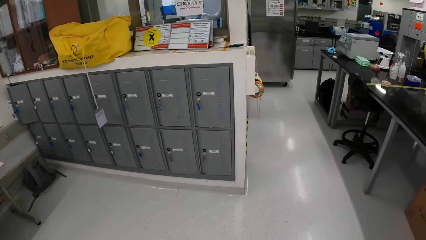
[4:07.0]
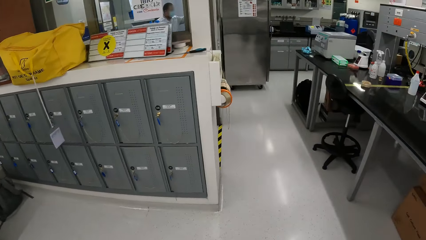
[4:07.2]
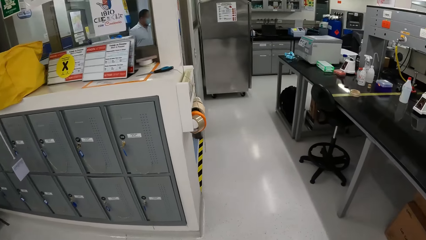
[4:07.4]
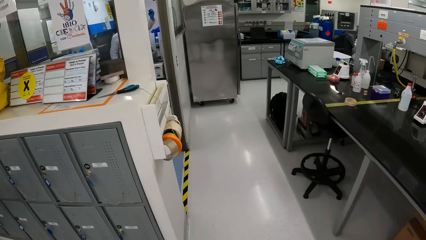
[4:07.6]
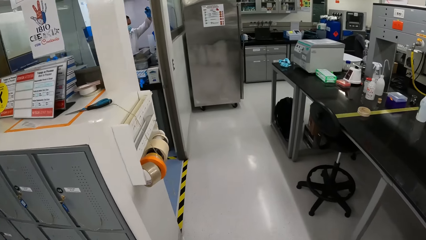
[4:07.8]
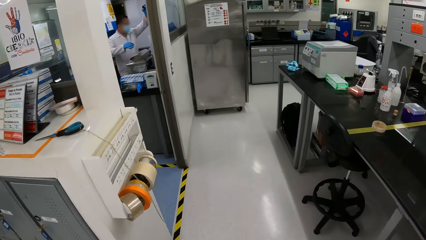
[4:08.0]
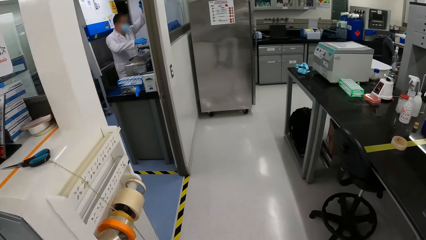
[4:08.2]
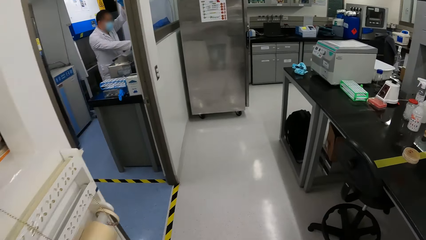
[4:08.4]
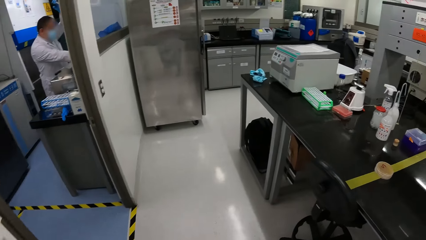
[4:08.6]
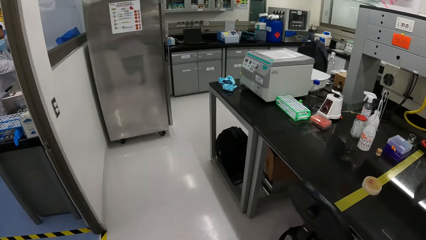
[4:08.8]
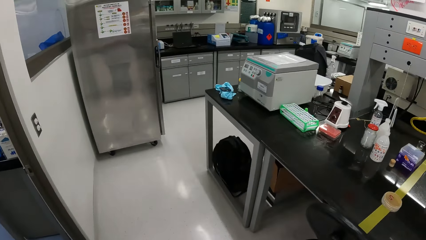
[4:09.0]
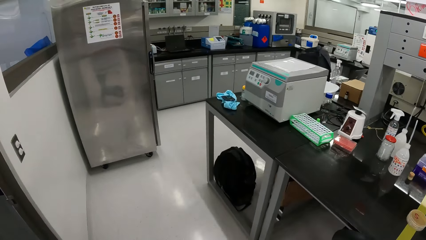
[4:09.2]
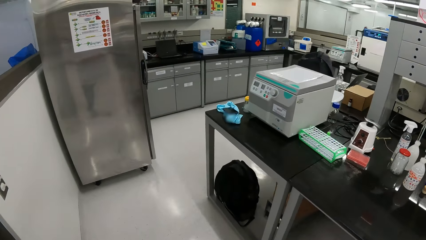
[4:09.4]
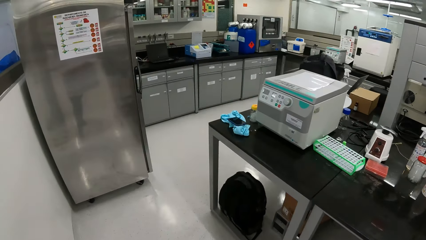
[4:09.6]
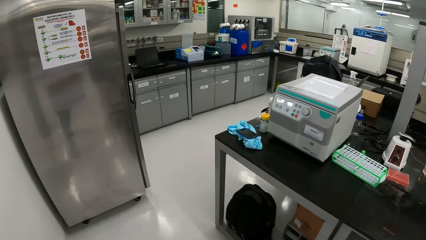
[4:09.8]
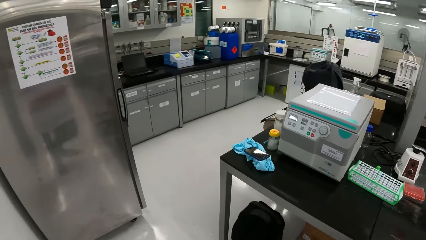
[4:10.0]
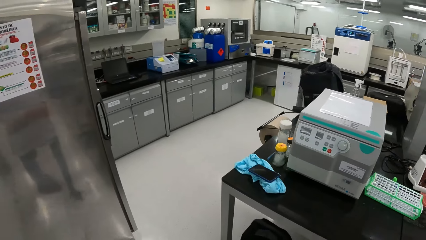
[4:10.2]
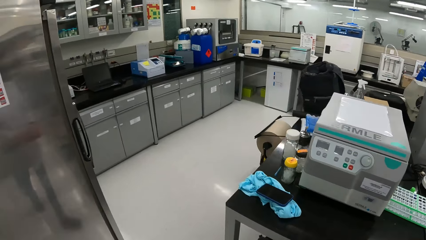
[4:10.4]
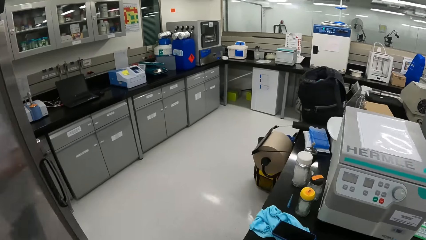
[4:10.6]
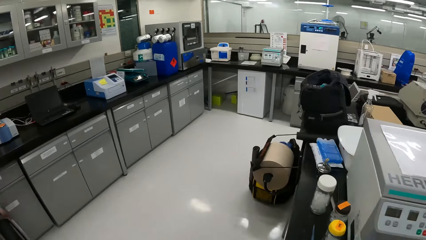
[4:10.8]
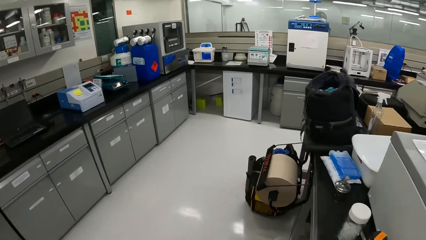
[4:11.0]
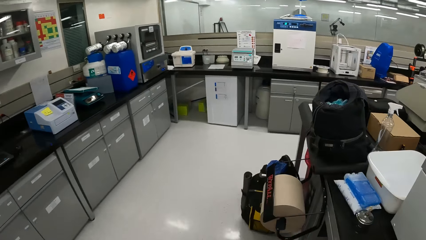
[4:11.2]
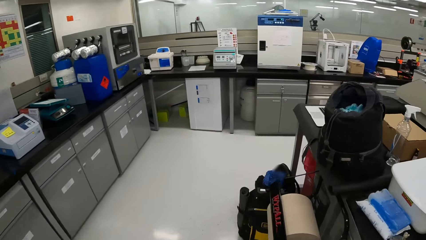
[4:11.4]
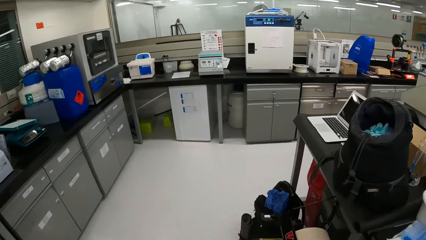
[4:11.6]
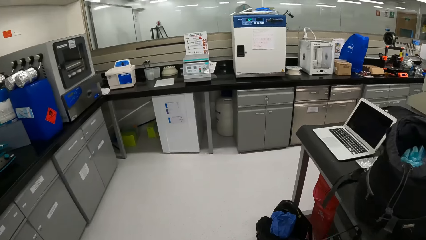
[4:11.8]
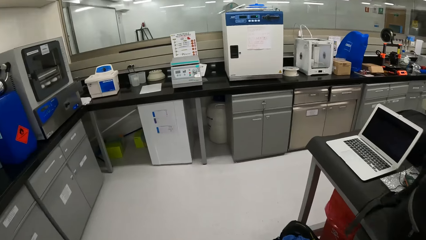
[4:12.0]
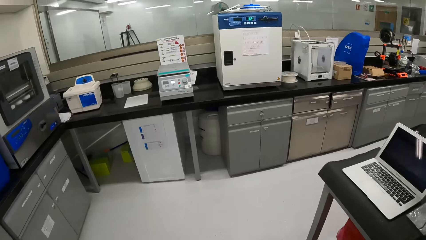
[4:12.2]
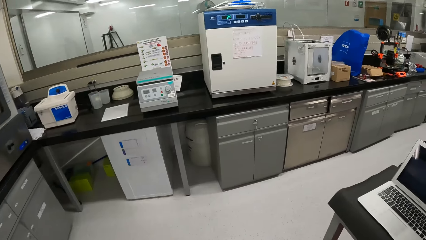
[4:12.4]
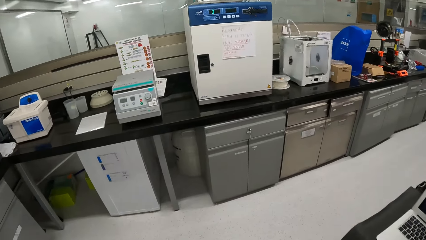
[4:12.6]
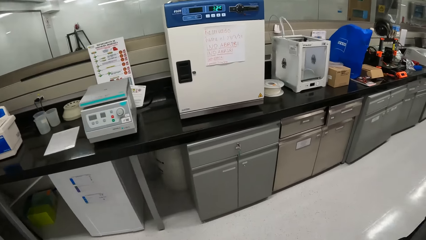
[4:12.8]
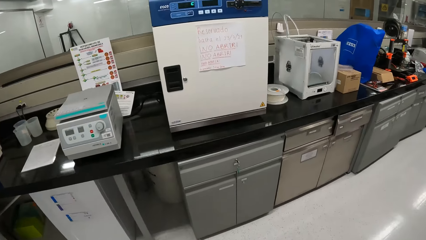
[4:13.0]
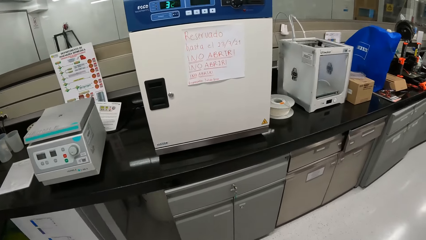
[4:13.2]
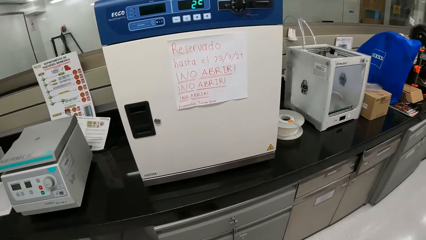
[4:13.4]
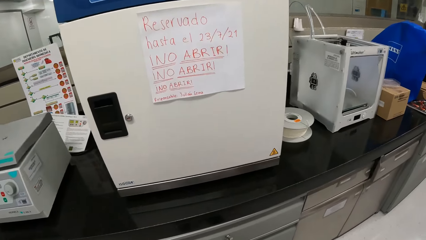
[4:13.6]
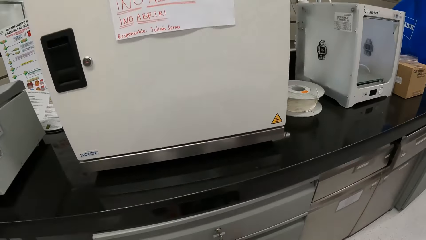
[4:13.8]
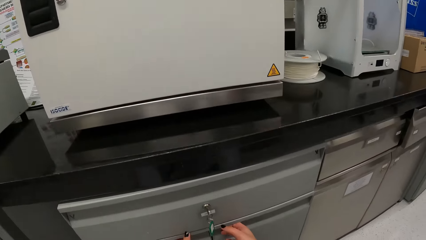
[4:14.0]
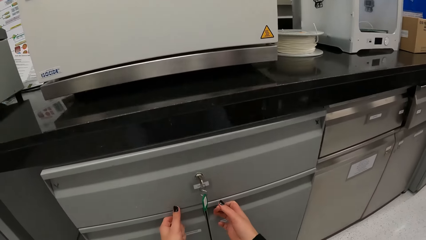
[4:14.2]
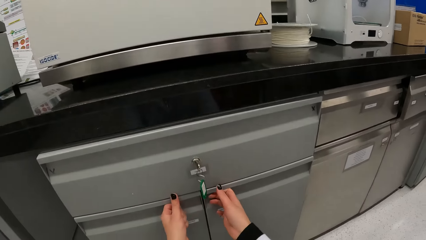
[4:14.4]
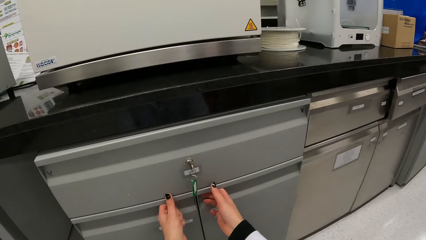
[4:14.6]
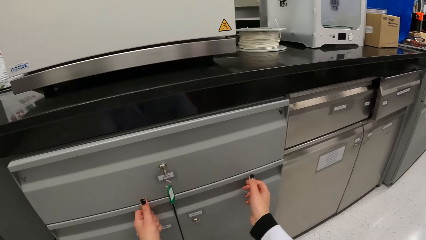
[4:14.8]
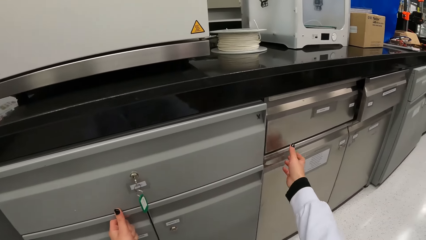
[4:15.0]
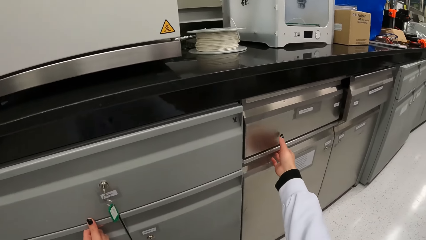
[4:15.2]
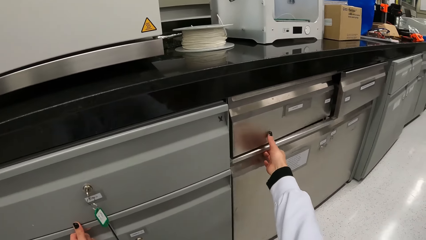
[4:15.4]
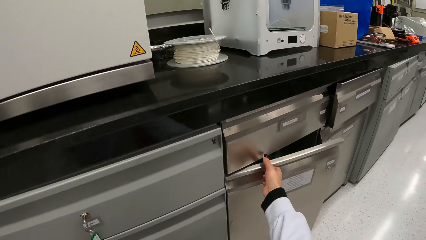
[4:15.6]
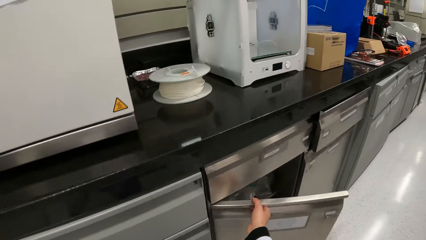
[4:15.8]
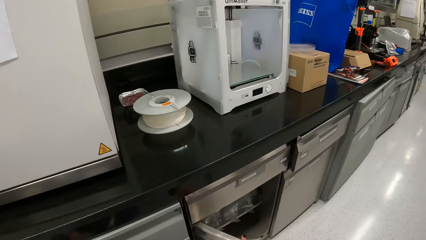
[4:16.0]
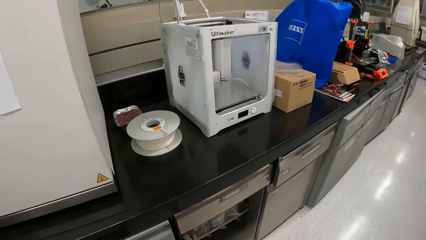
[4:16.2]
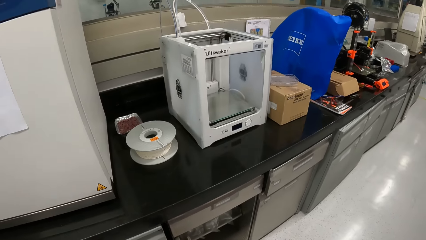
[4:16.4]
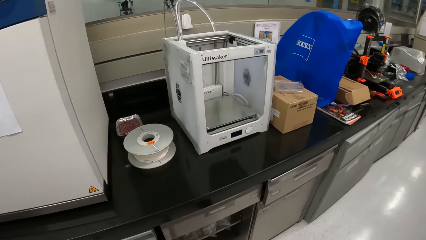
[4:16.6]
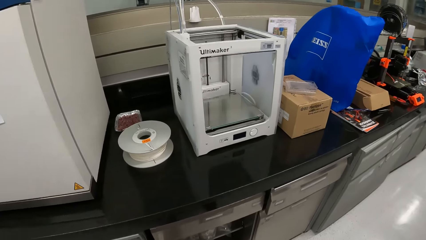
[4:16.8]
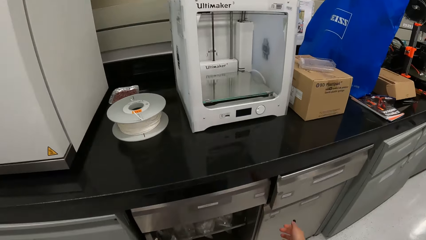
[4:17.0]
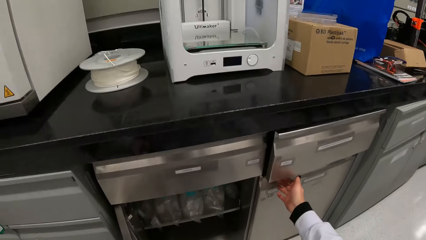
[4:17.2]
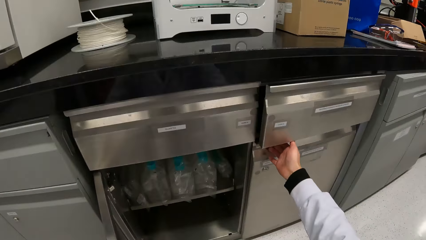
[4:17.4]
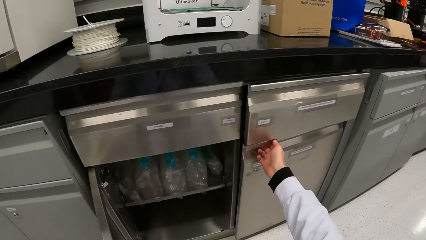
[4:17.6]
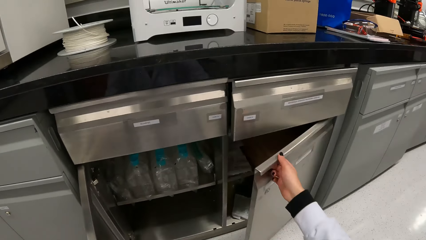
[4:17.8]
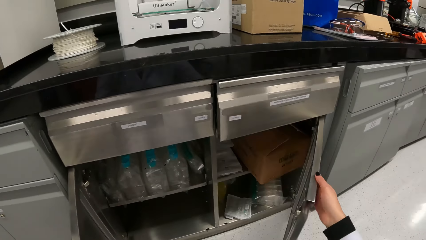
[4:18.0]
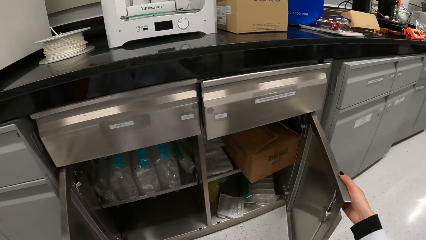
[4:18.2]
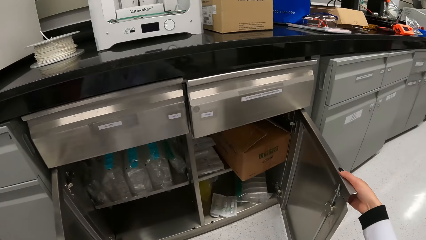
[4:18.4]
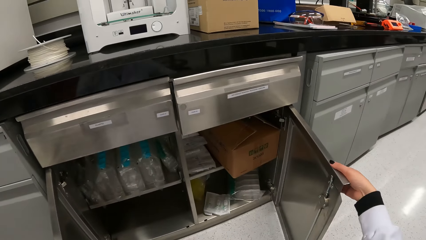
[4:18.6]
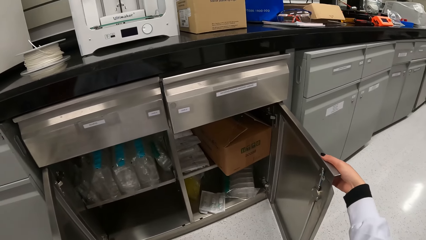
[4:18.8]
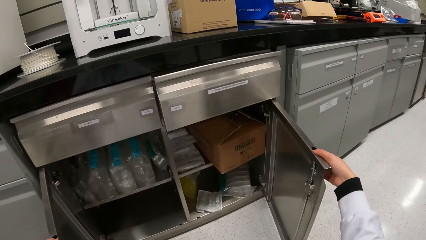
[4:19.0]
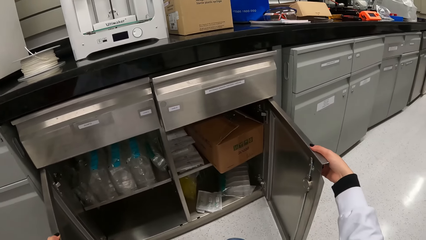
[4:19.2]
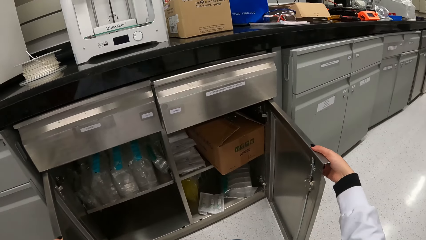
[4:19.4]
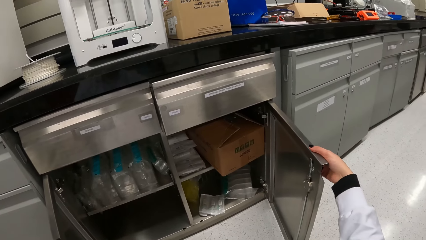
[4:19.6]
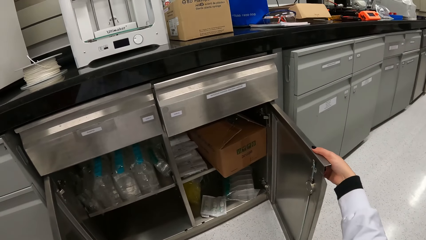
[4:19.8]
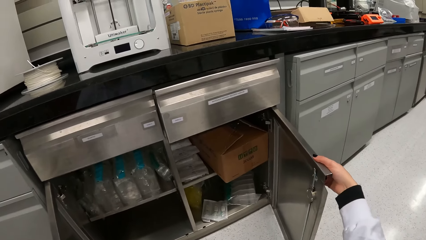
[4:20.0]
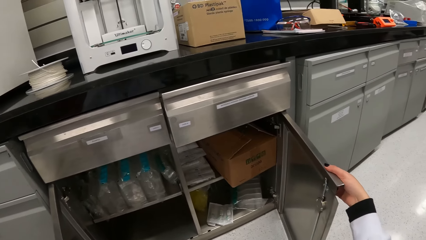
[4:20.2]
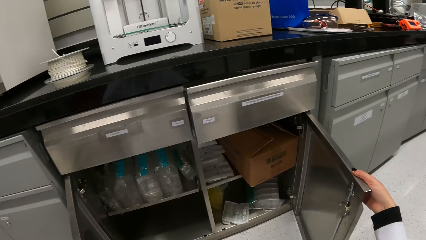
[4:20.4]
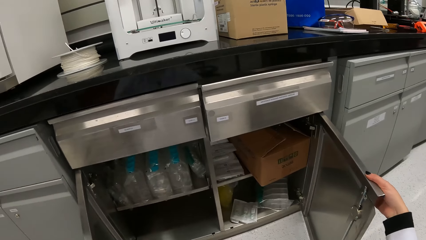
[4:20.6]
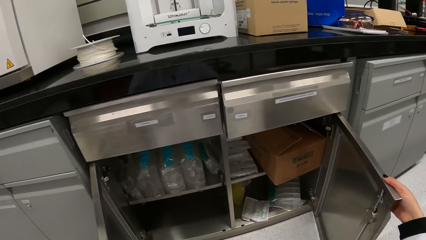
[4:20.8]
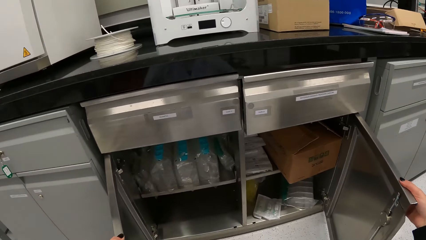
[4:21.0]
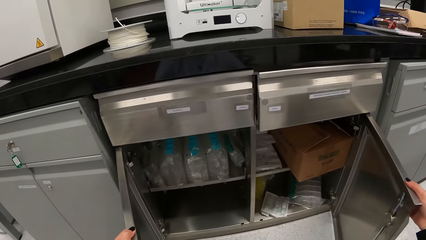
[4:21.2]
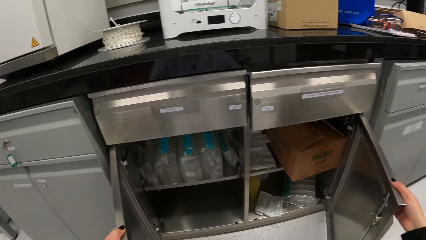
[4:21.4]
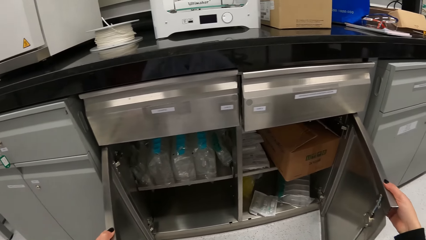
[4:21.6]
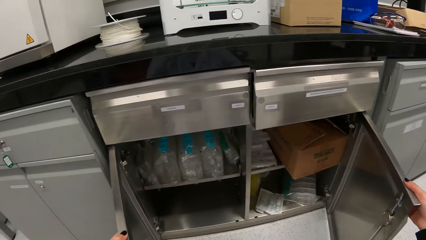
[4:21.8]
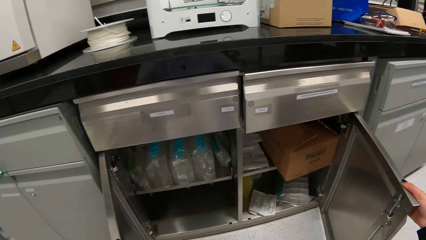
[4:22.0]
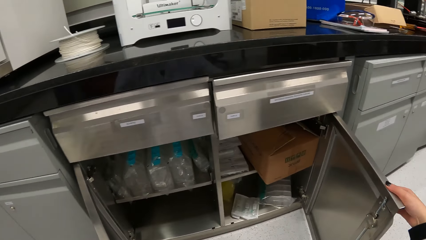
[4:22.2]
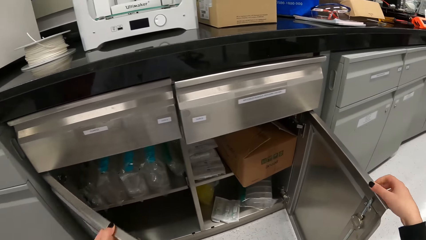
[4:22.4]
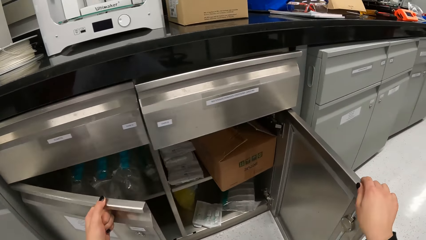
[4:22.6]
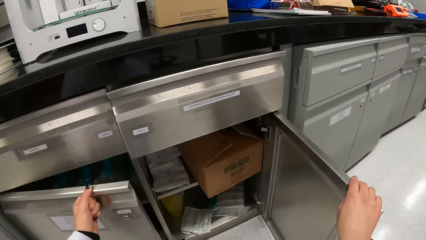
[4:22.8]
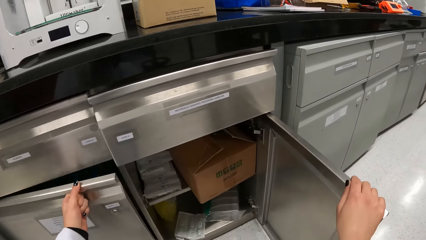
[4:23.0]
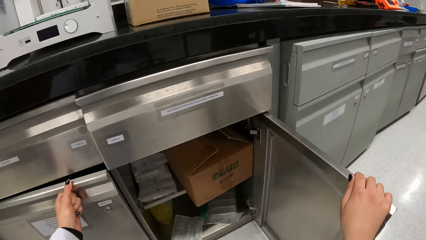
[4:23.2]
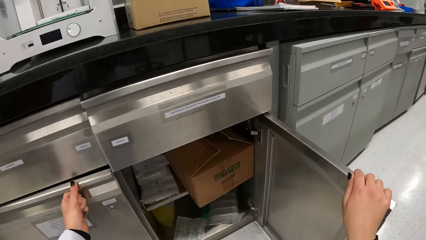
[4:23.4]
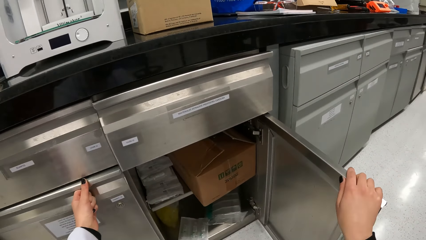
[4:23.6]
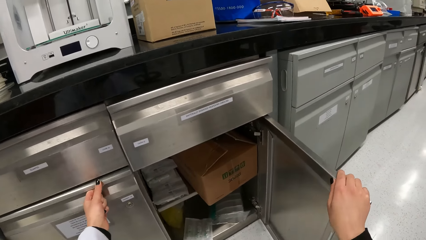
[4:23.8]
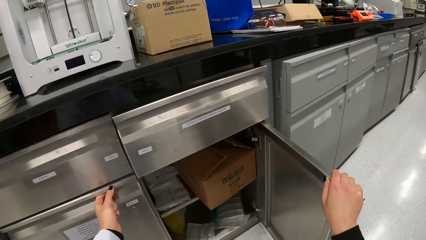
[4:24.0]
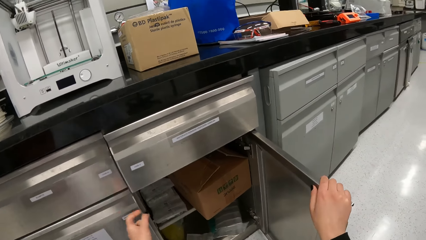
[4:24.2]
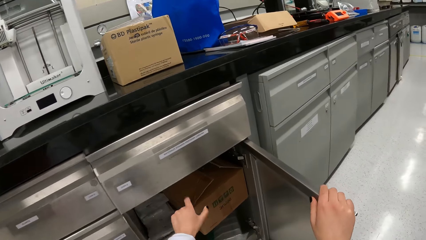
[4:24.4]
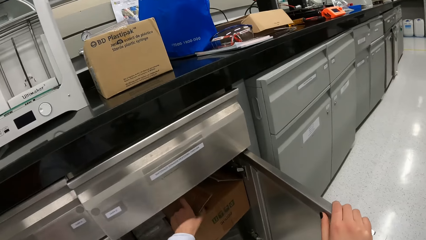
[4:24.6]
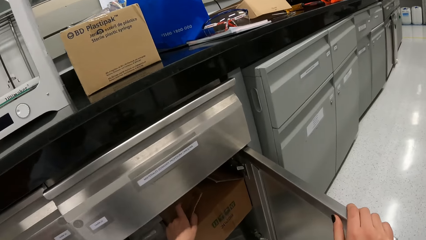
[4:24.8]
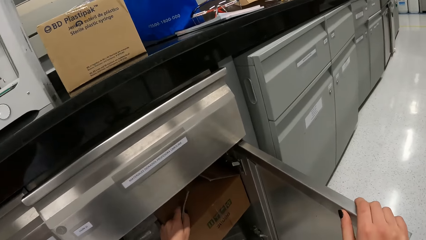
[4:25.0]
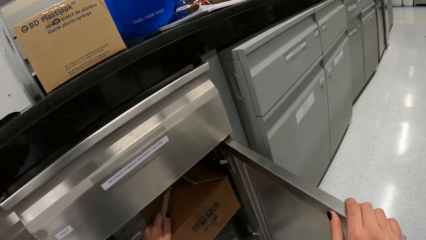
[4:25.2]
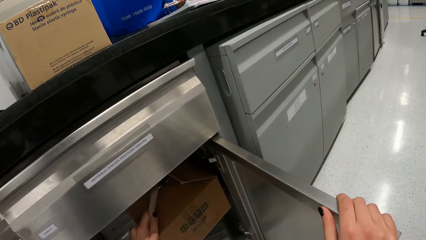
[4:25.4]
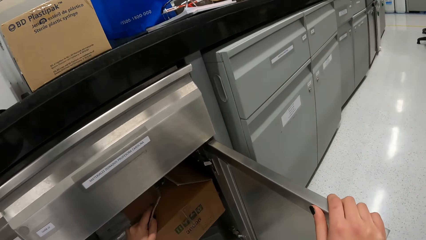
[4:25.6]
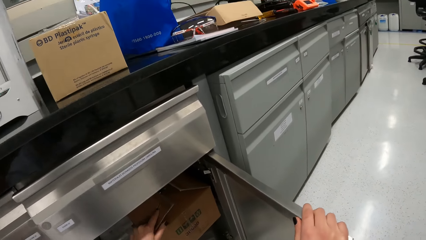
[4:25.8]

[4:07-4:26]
A man raises his right hand. The camera wearer touches a cabinet door with both hands. She opens the cabinet door with her right hand. She opens the cabinet door with her right hand again. She closes the cabinet door with her left hand. She touches a box inside the cabinet with her left hand.
